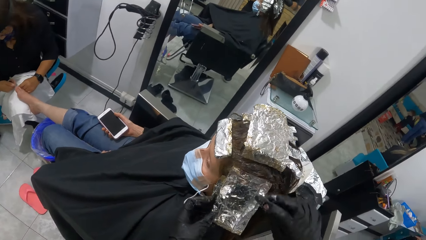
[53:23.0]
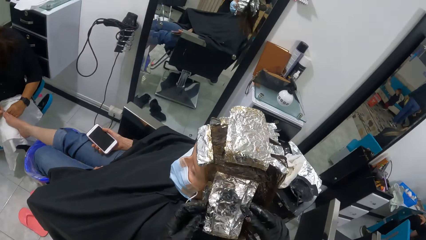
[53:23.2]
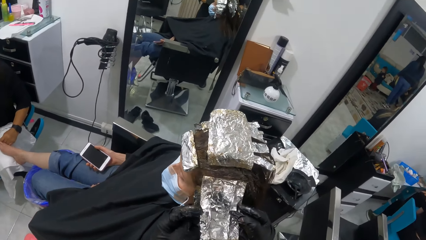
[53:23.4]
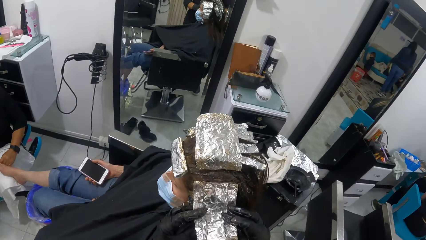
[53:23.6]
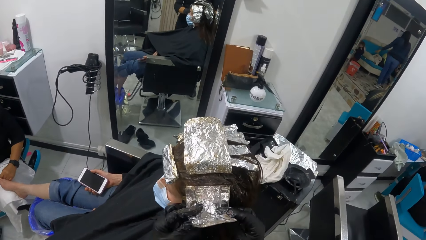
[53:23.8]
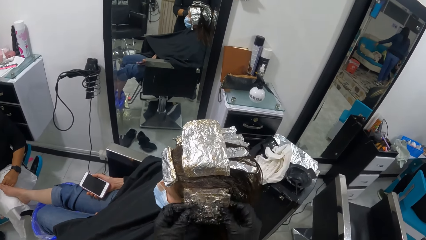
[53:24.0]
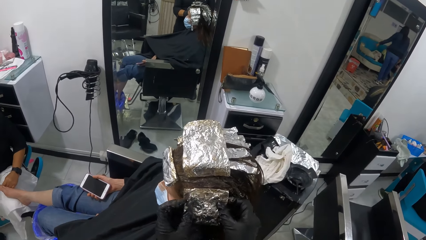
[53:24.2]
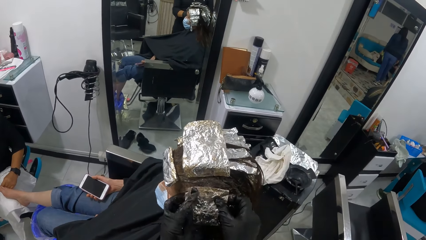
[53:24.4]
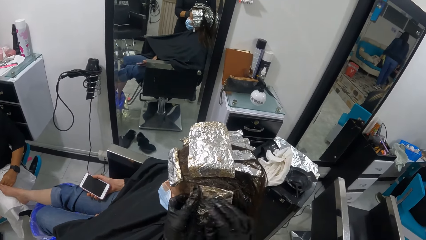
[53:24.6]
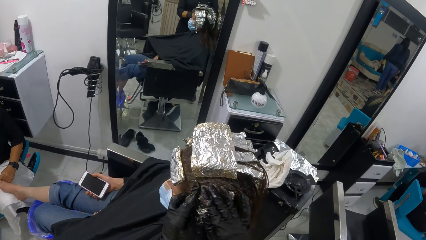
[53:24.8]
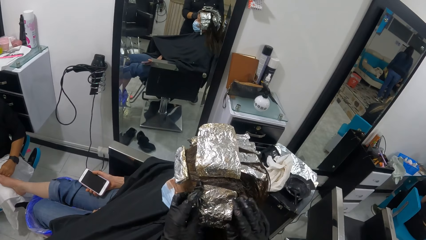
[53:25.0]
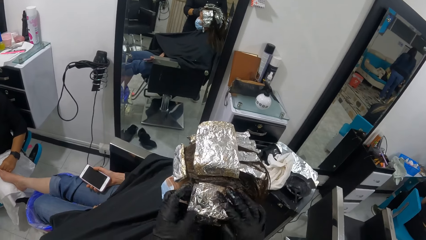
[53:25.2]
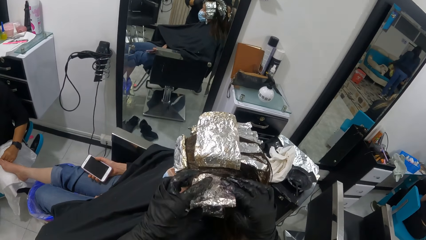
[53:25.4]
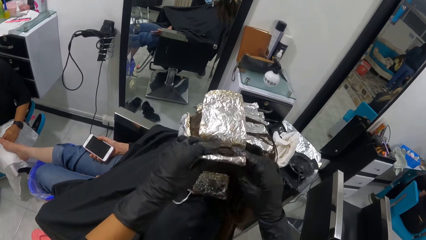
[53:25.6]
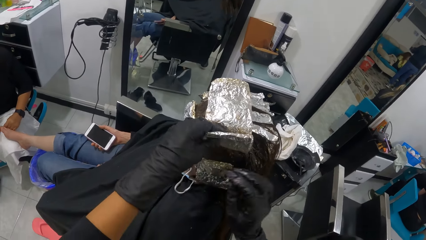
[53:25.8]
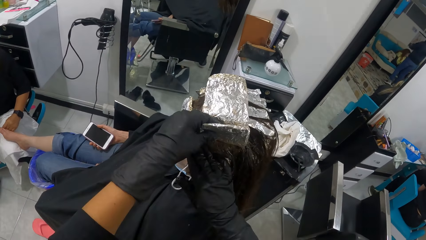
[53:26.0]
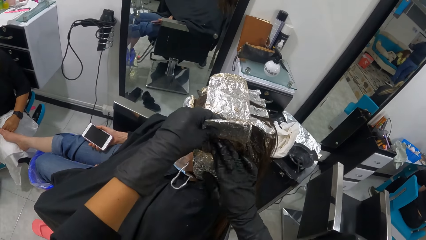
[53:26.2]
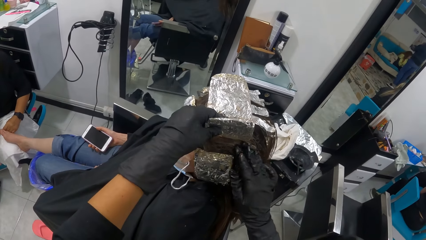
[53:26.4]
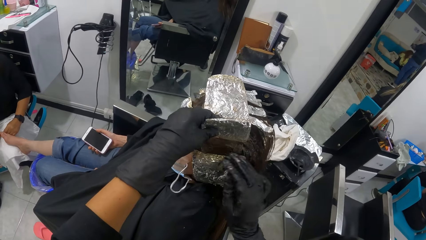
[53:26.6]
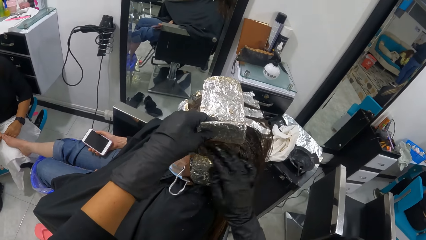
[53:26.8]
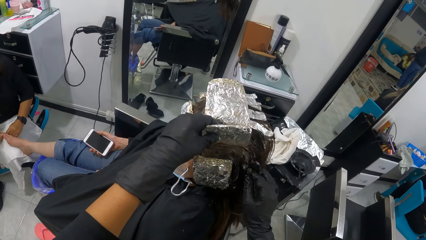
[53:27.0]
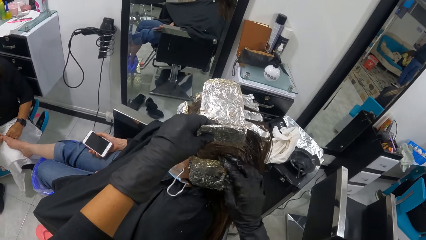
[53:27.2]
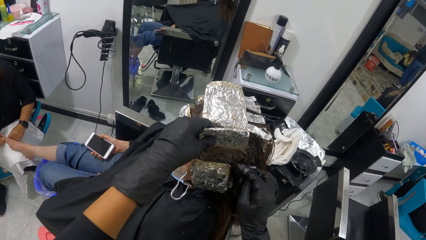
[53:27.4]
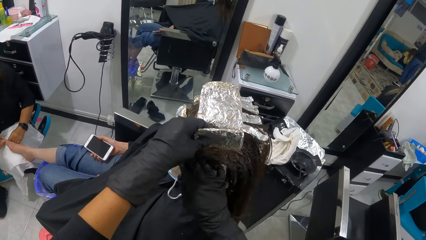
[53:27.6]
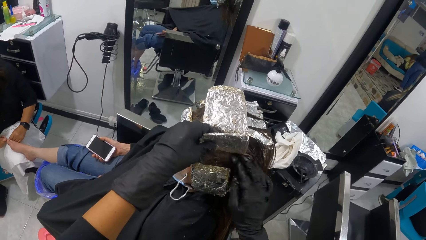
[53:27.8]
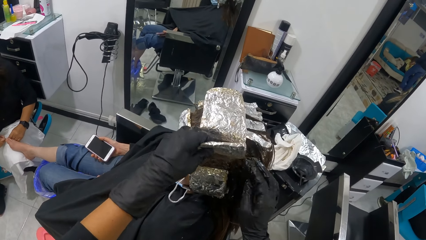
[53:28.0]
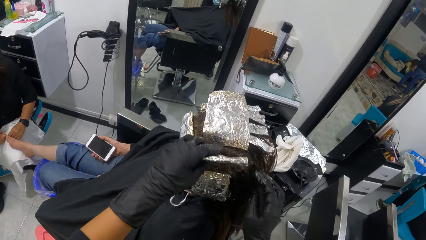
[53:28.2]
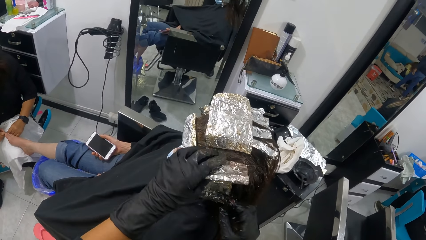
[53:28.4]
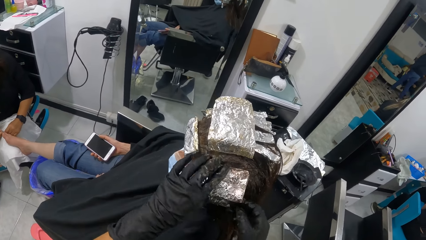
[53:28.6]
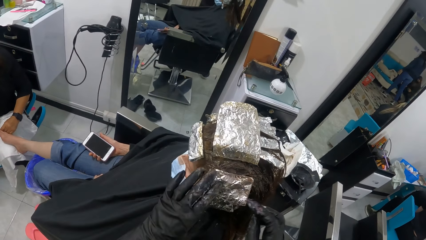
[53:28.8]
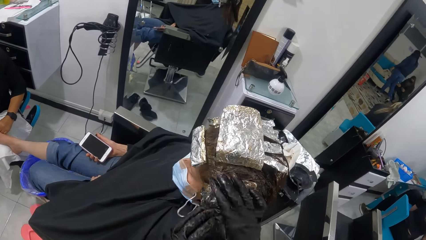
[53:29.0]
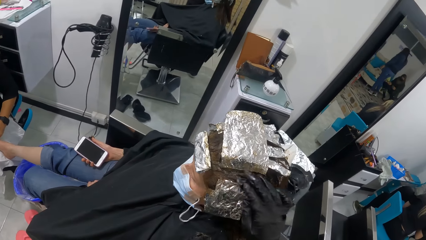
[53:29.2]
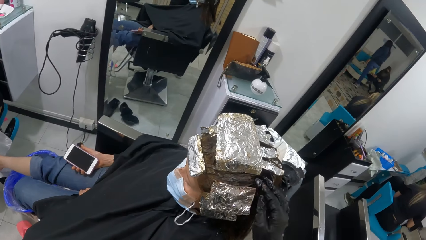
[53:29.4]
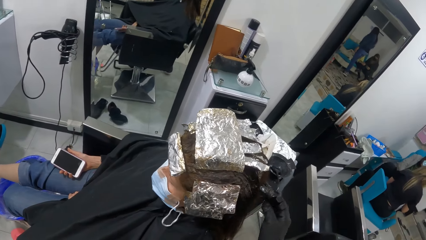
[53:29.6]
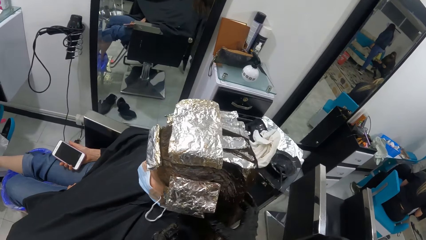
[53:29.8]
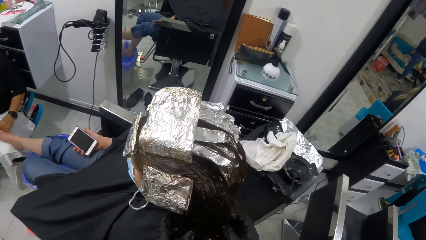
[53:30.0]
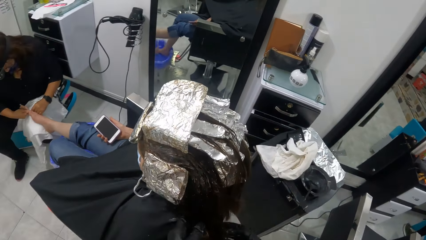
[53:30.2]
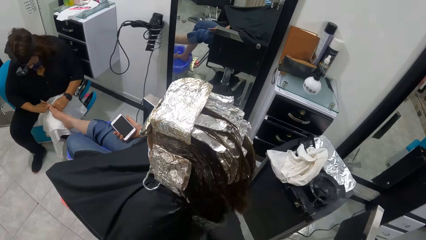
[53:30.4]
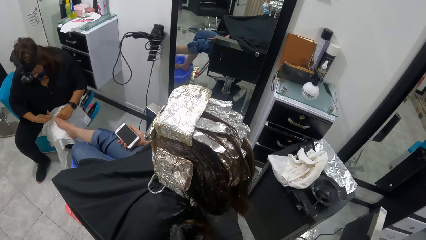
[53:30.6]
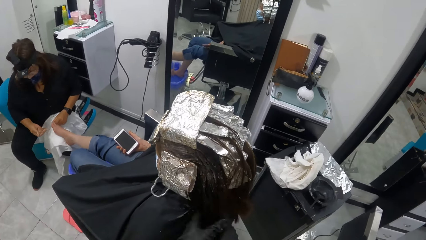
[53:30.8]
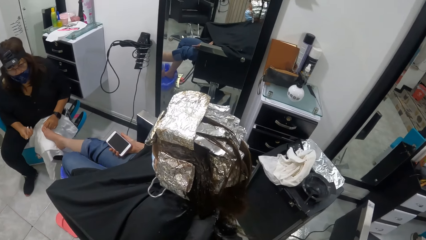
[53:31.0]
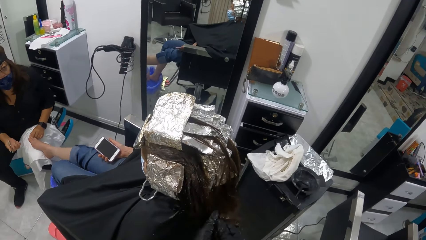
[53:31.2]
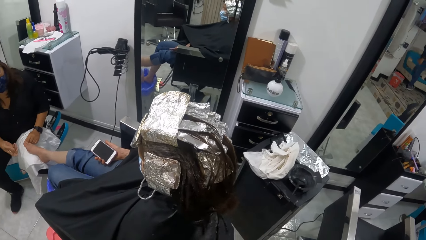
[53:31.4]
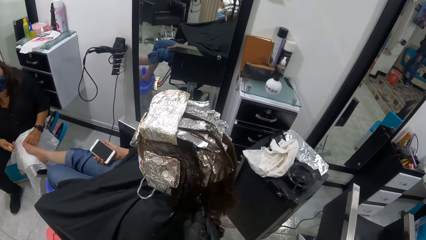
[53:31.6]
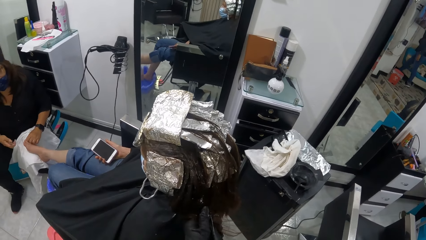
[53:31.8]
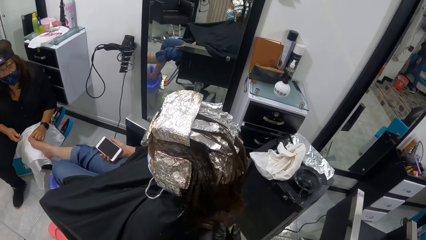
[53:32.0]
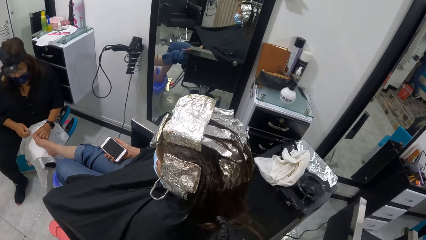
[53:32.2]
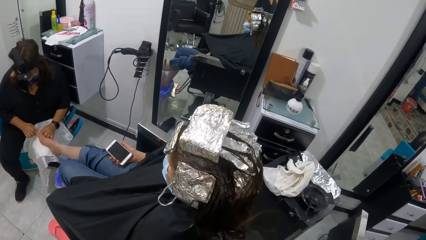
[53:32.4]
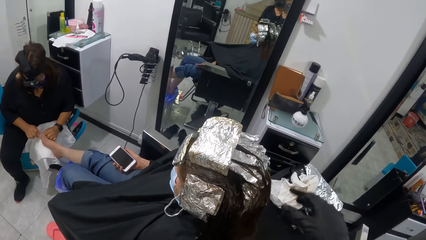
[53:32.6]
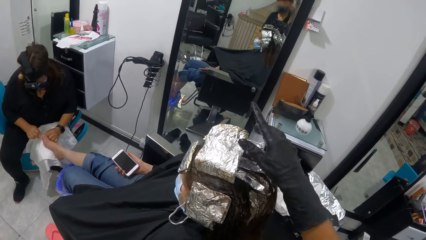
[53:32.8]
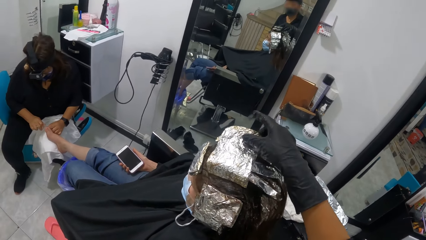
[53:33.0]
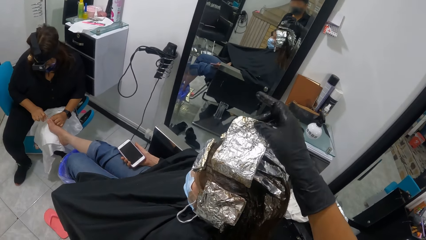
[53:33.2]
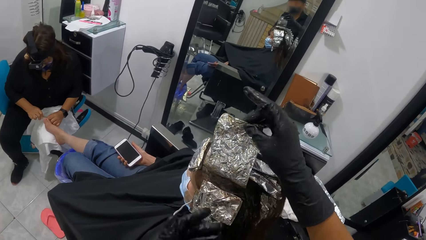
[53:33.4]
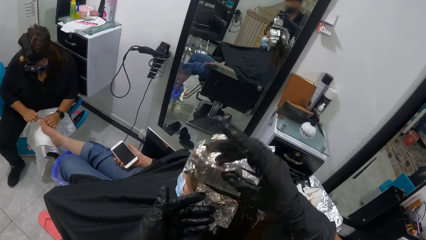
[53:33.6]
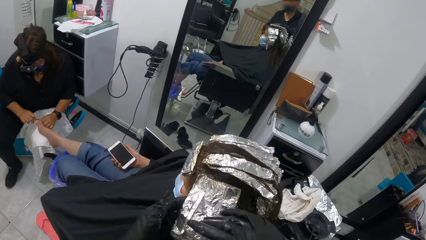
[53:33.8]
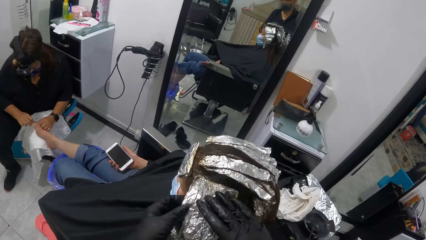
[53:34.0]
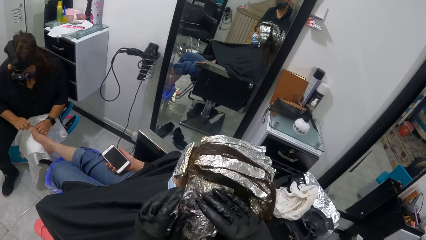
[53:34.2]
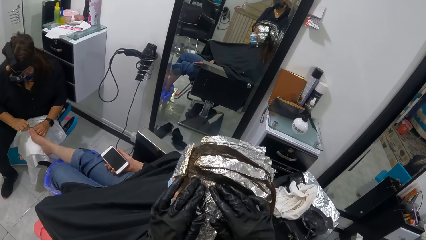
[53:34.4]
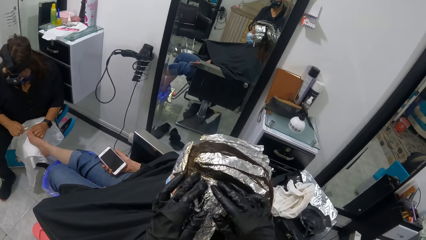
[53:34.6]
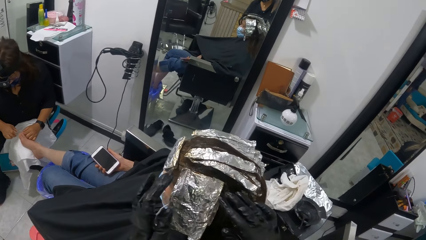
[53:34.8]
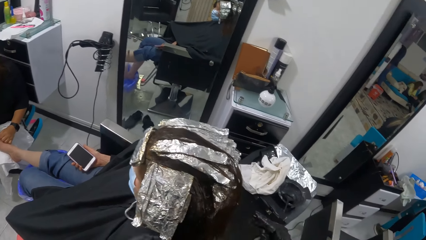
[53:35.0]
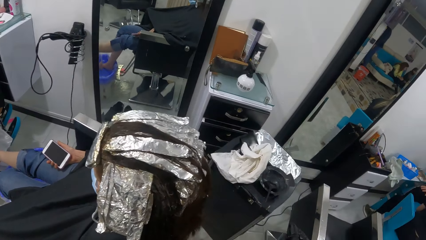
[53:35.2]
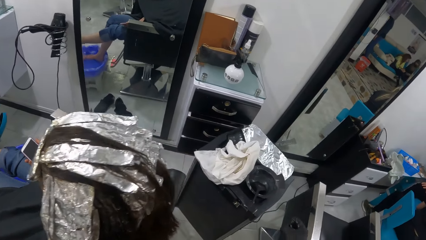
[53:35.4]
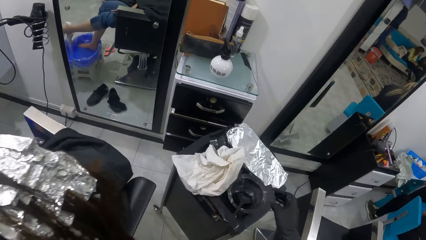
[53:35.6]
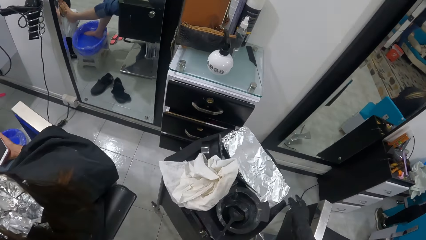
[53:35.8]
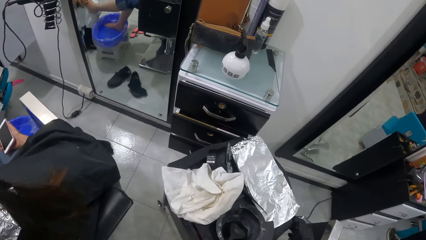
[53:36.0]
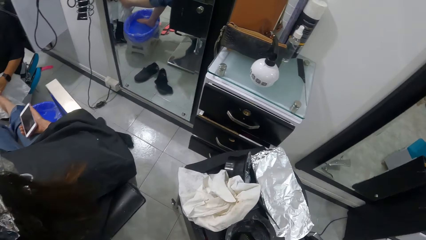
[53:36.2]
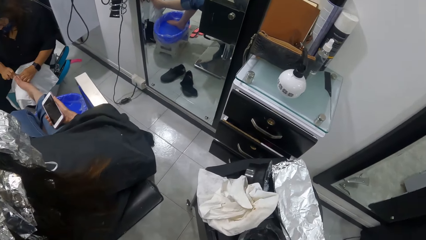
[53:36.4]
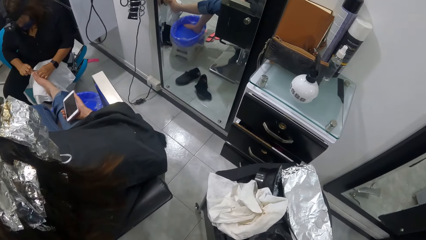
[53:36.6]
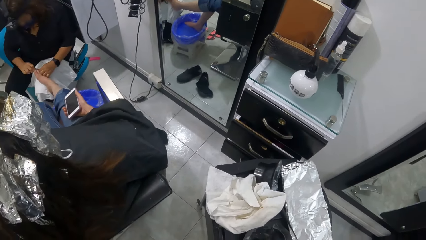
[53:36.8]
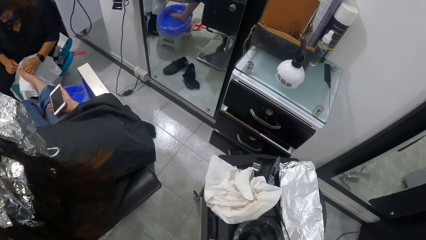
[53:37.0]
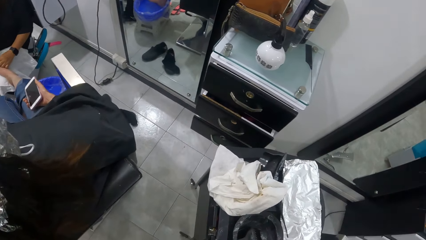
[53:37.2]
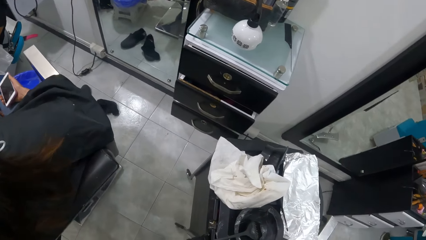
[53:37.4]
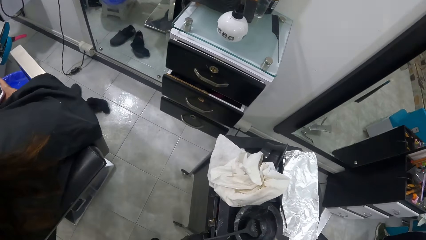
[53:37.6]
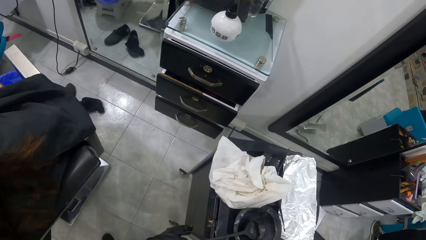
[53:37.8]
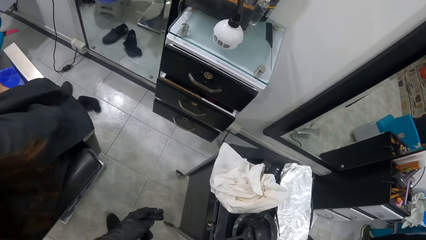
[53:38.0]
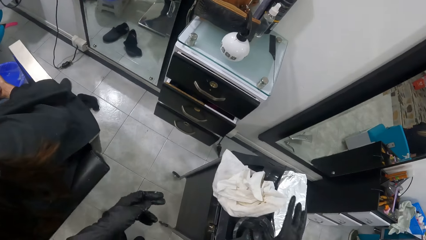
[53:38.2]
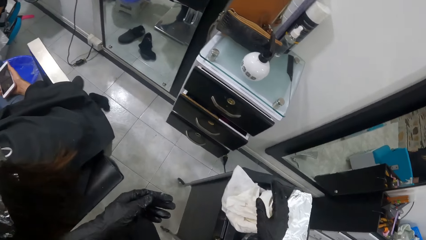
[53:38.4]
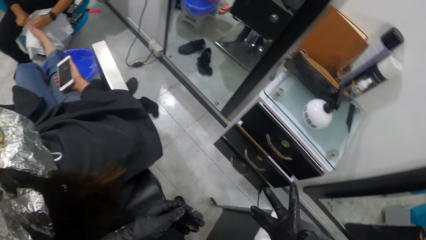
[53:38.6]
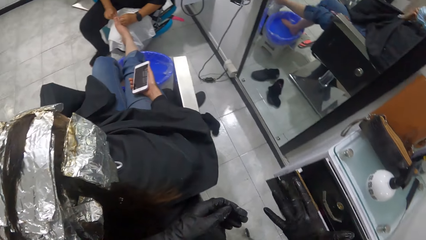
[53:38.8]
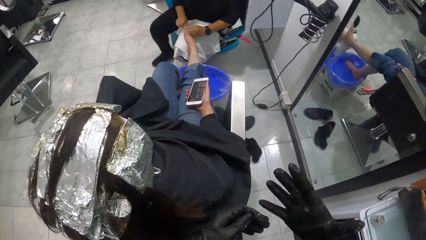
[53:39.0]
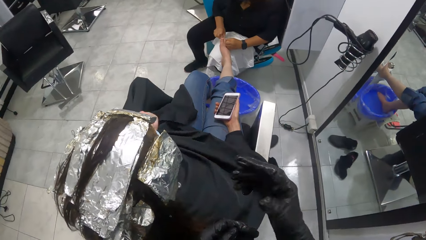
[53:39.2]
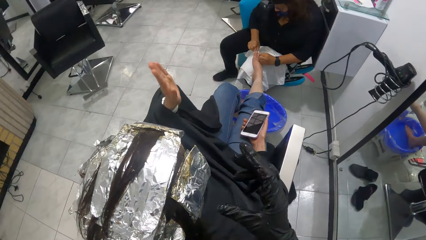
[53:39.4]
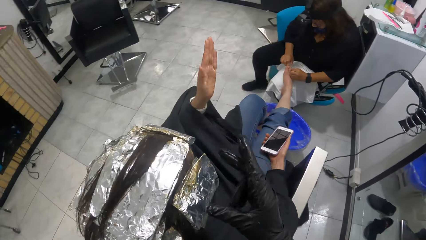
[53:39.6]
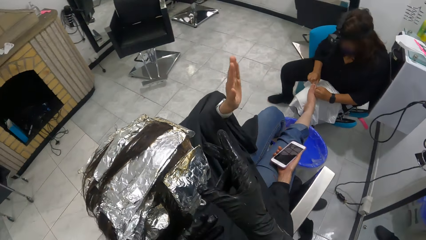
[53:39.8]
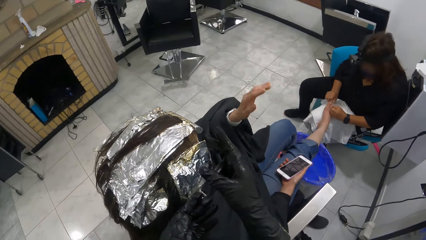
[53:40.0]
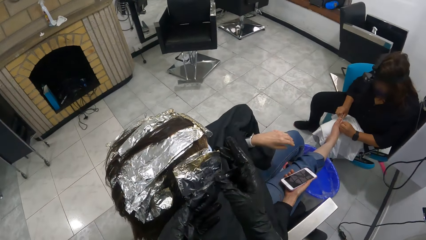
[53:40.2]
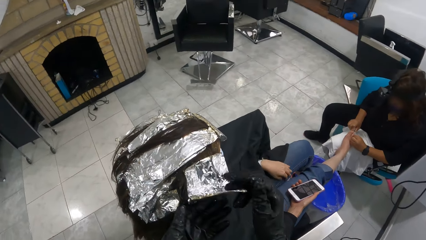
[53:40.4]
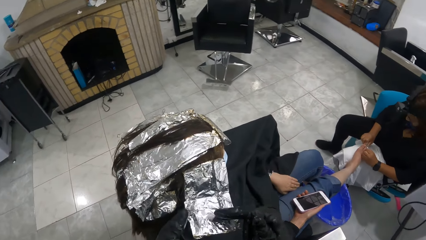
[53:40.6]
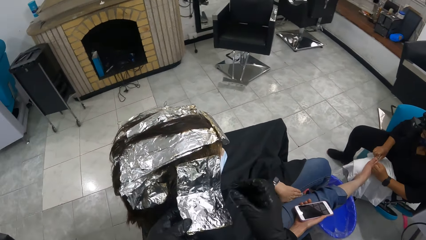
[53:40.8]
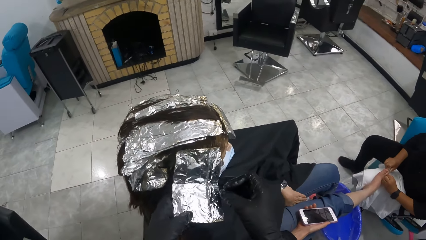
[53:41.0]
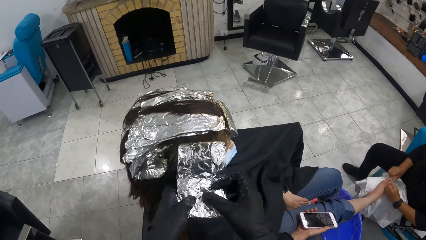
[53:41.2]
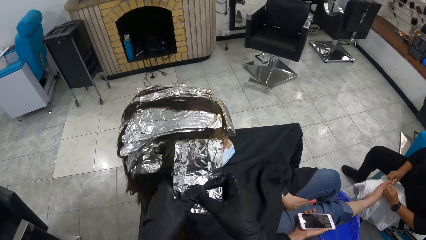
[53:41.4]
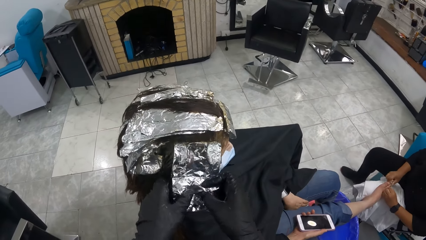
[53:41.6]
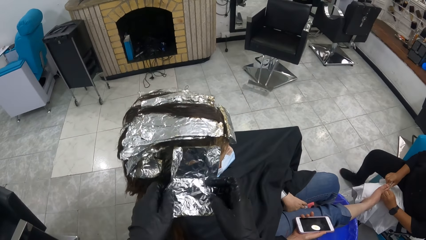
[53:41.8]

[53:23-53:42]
The camera wearer rubs her right hand on the woman's hair. She moves the foil on the woman's hair. She touches the woman's hair. She holds the woman's hair with both hands. She adjusts a foil with her right hand. She lifts the right hand. She pulls the foil on the woman's hair. She presses the foil with both hands. She touches the foil. She moves both hands. She makes a step. She adjusts the trolley with her right hand. She pushes the table. She walks around. She lifts both hands. The woman gesticulates with her left hand and lifts the left hand. The camera wearer unfolds the foil on the woman's hair with both hands.
